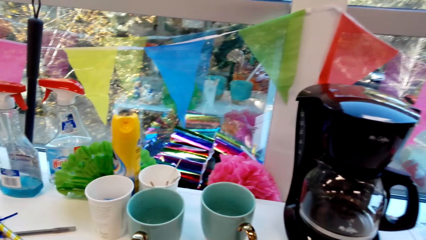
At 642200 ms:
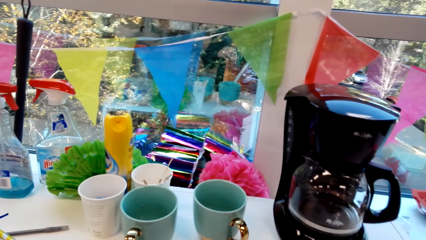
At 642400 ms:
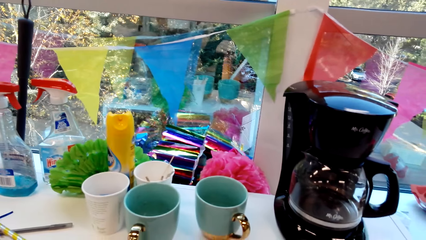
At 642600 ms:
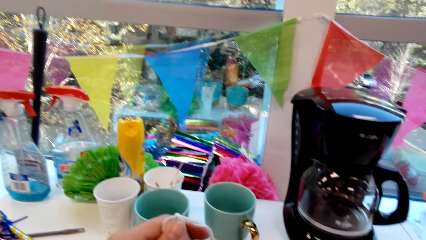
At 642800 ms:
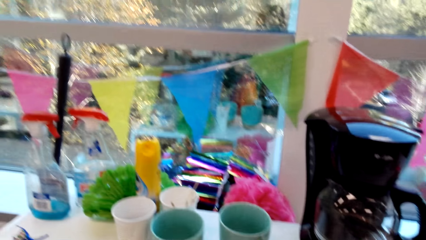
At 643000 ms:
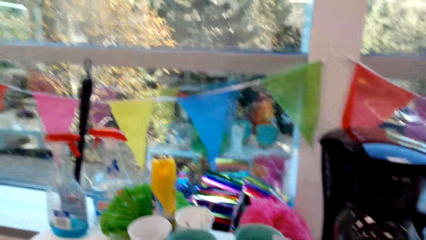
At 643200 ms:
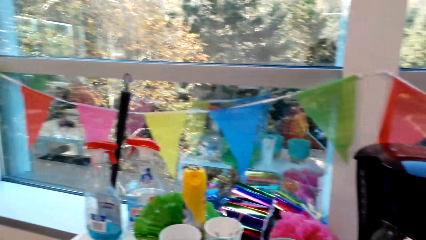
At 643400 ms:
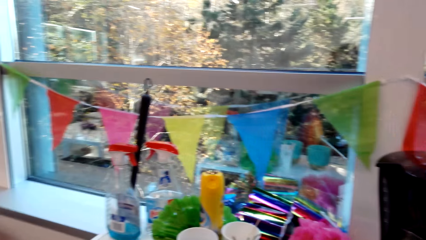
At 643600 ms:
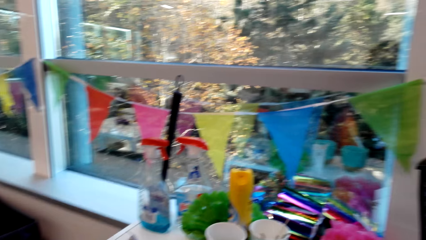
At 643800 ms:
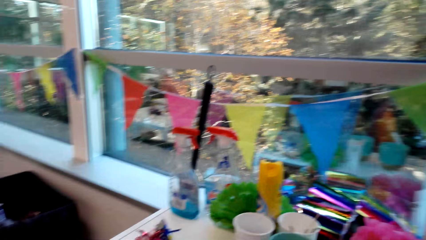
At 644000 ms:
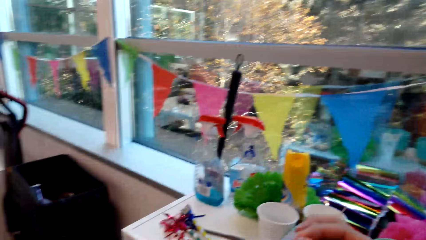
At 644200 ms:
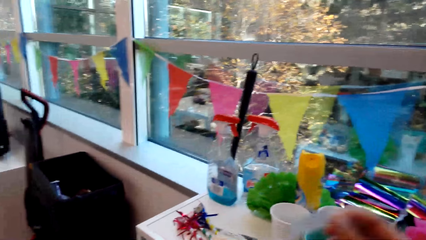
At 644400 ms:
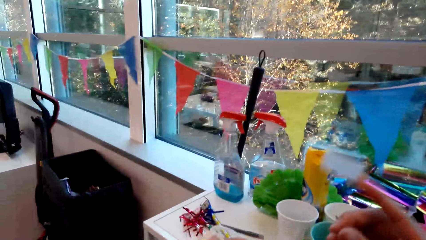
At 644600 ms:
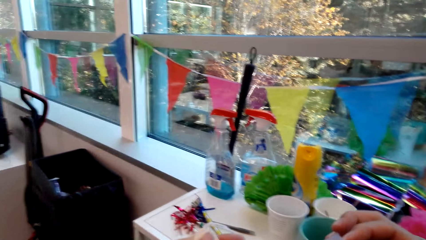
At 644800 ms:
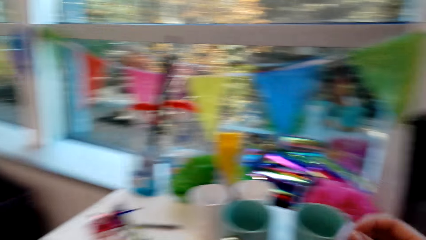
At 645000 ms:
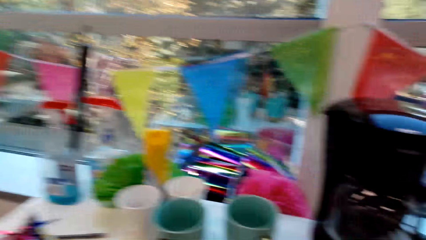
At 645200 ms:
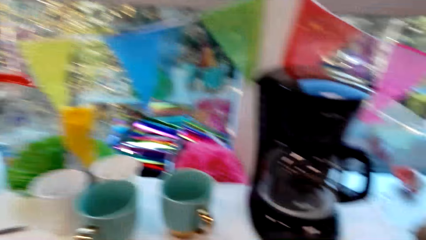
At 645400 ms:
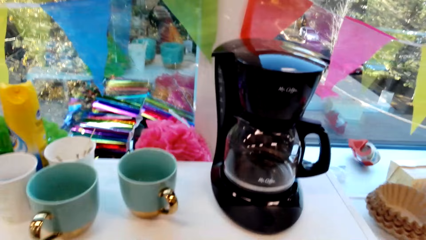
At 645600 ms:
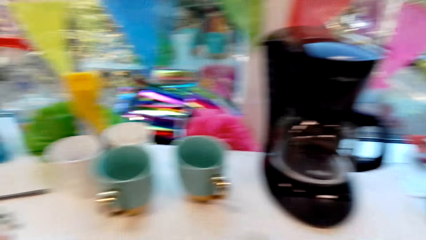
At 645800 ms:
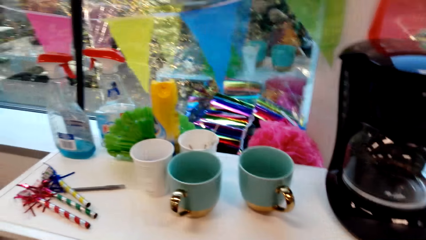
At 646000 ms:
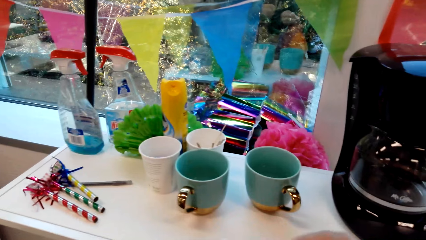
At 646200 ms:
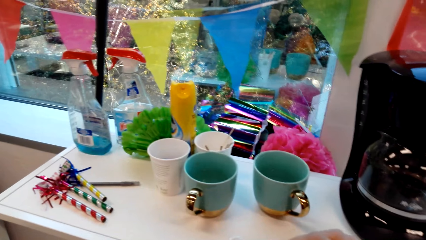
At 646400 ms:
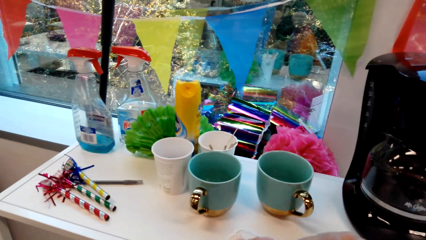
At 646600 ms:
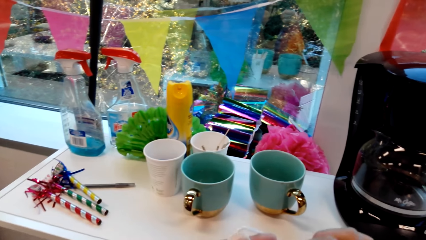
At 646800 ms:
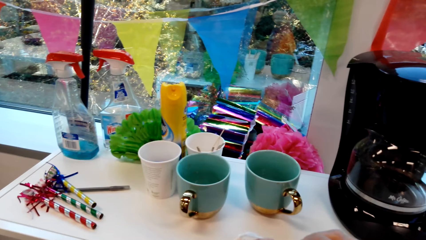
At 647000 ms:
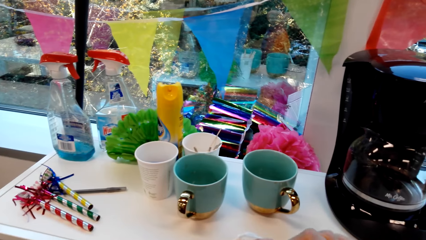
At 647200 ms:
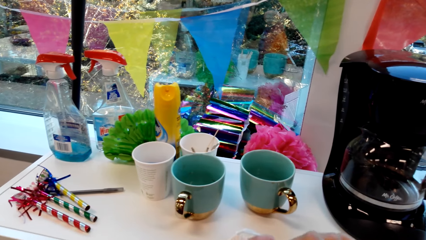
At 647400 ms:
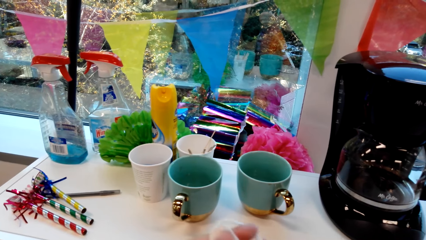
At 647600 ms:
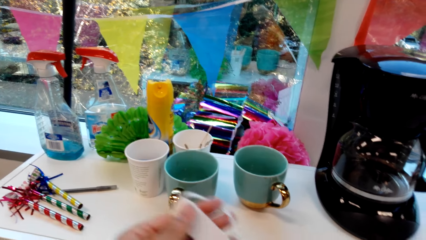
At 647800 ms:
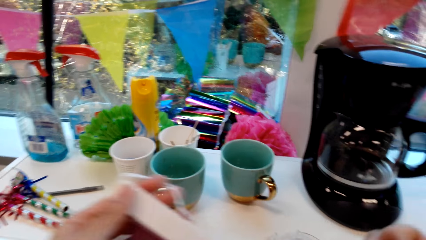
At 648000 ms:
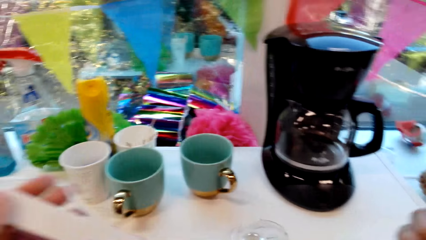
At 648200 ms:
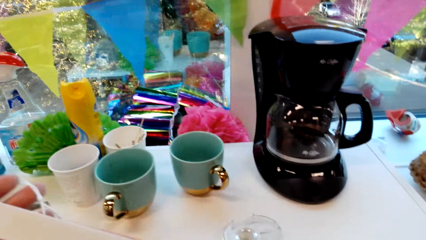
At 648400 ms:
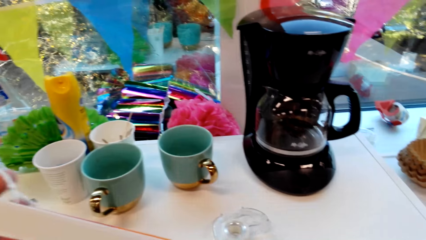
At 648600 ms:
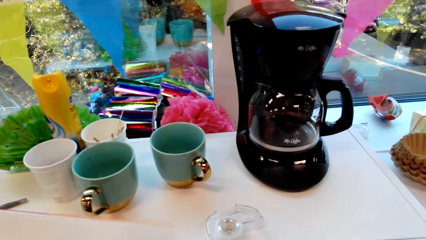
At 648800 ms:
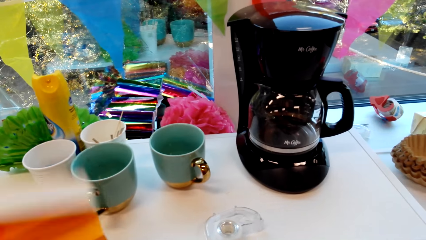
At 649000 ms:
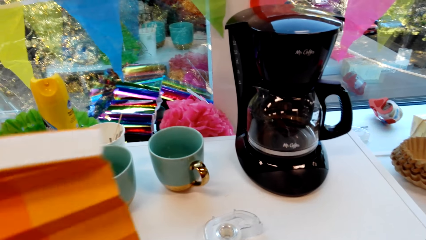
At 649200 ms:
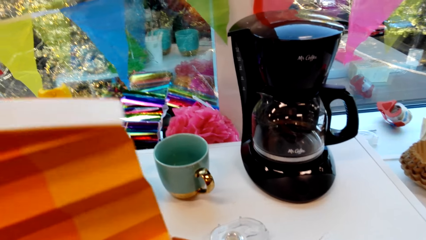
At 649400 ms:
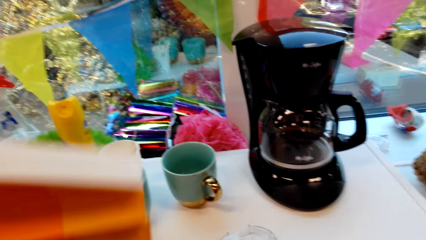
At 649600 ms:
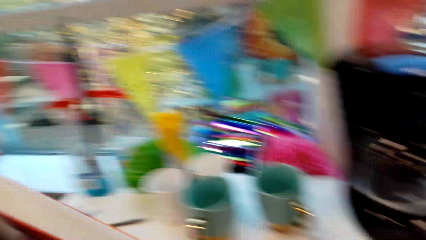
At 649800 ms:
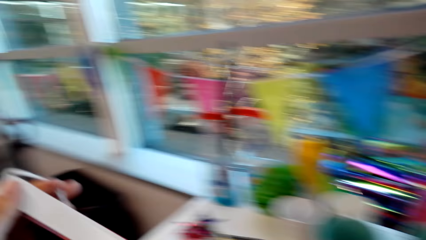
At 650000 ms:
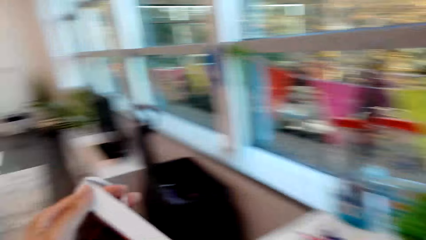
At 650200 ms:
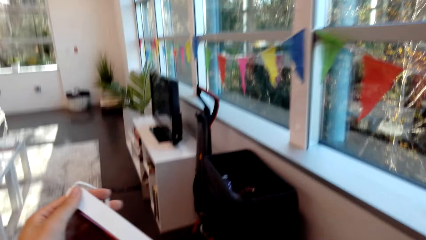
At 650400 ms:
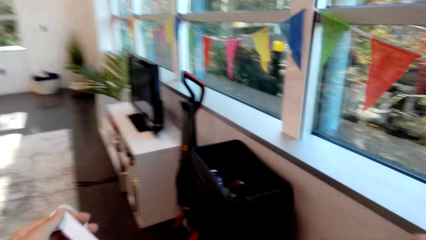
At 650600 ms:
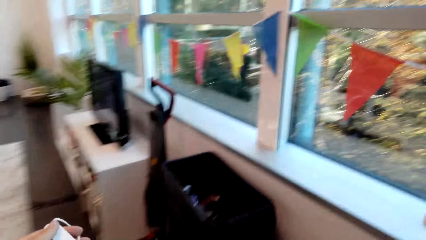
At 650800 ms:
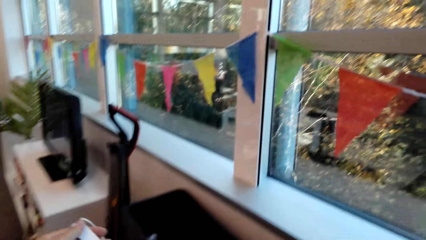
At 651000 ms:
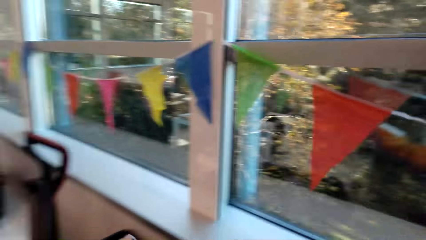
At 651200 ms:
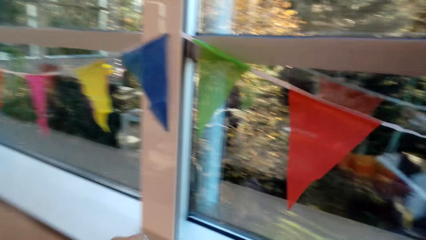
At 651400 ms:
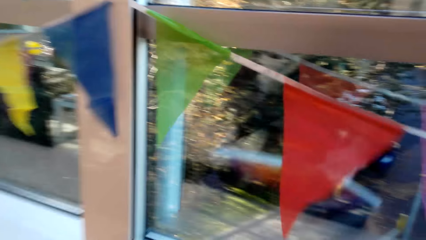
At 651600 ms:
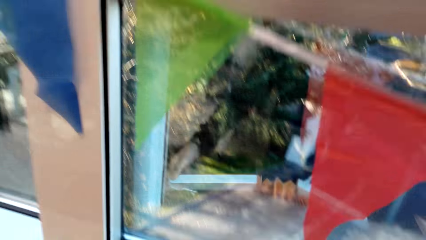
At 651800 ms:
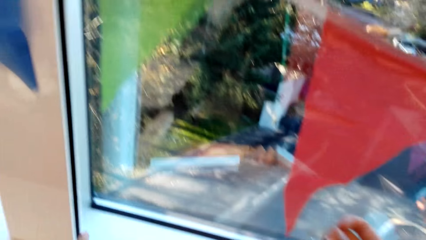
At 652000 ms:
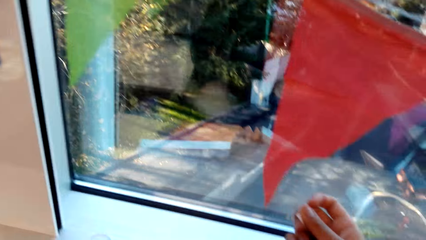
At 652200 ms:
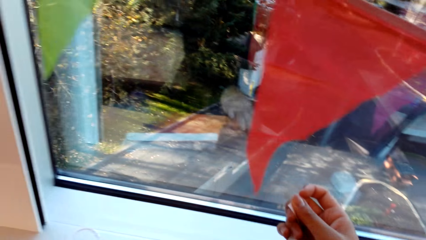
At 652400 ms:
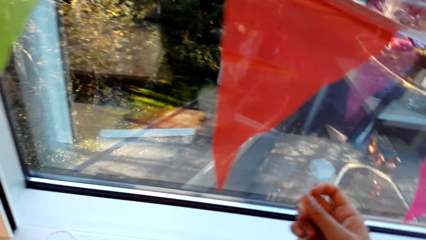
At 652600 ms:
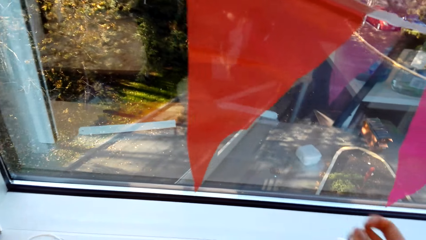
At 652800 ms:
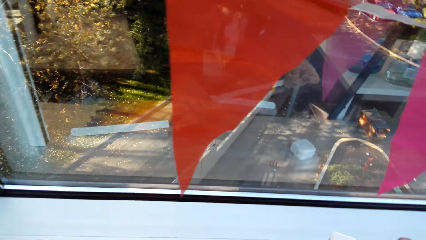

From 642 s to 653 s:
The camera wearer holds a tape. They stick the tape in a party banner. They walk in the house. They place the party banner on the window stool. They remove a sticker in the party banner.

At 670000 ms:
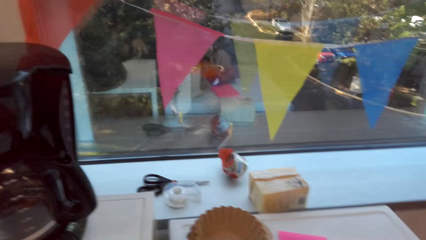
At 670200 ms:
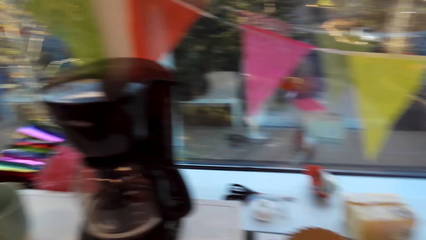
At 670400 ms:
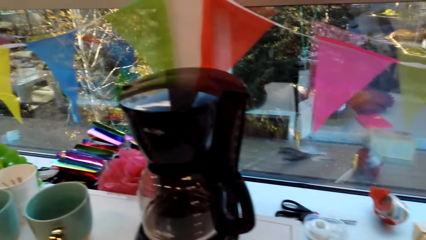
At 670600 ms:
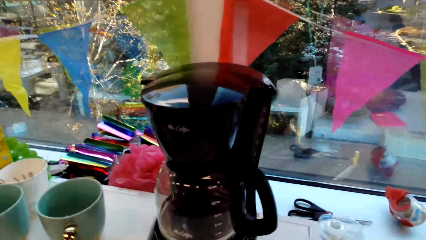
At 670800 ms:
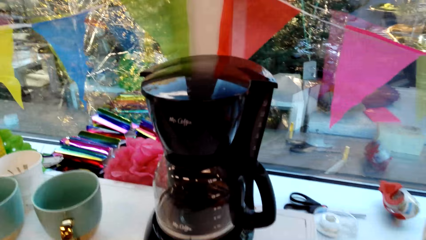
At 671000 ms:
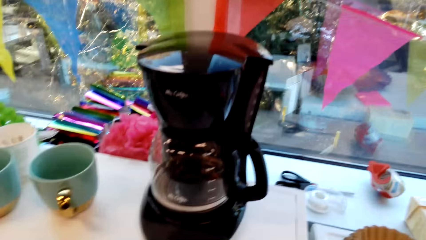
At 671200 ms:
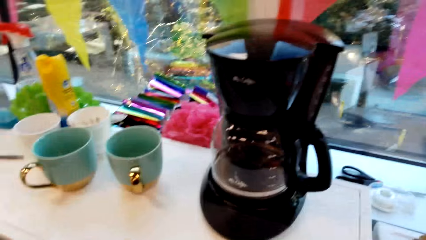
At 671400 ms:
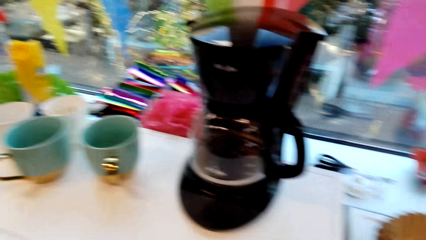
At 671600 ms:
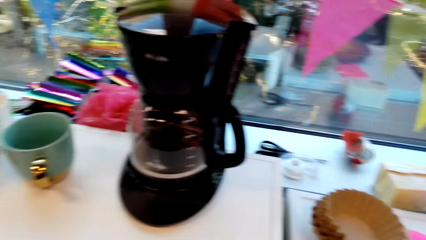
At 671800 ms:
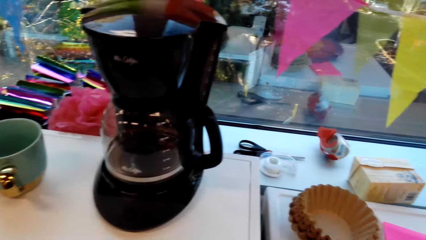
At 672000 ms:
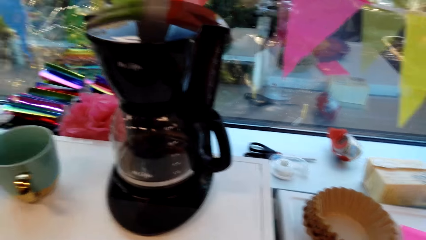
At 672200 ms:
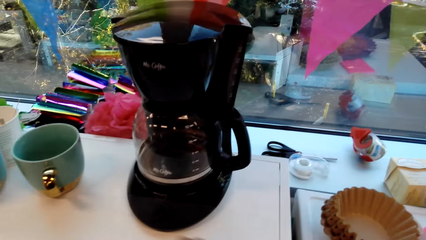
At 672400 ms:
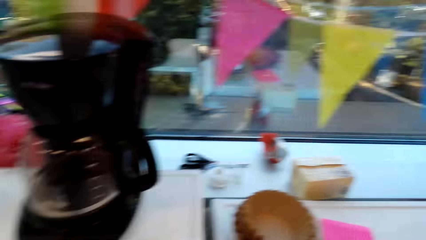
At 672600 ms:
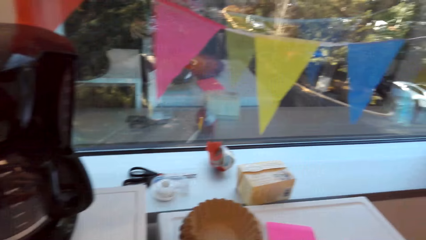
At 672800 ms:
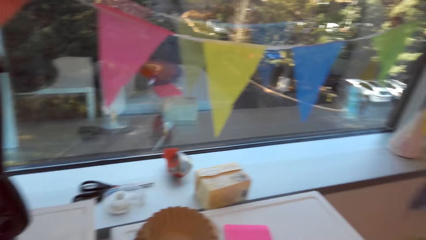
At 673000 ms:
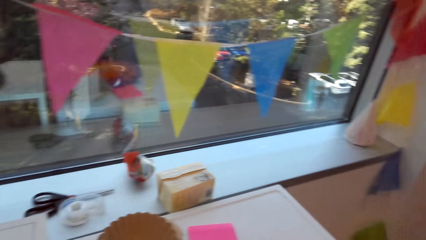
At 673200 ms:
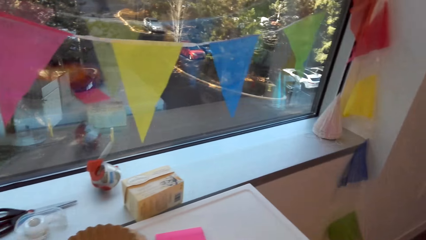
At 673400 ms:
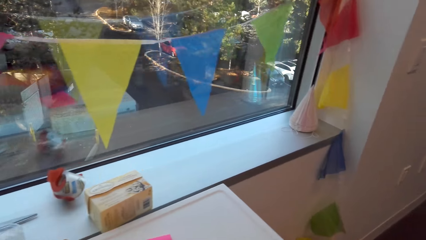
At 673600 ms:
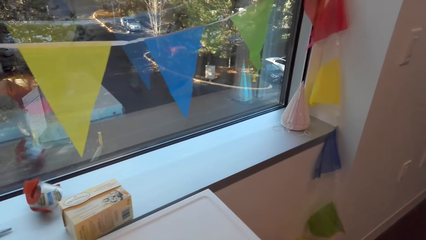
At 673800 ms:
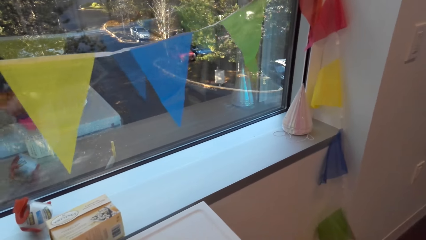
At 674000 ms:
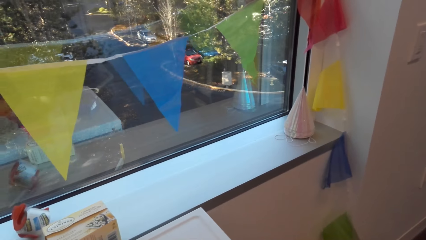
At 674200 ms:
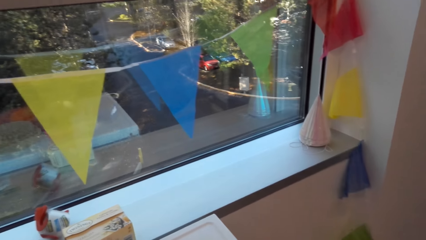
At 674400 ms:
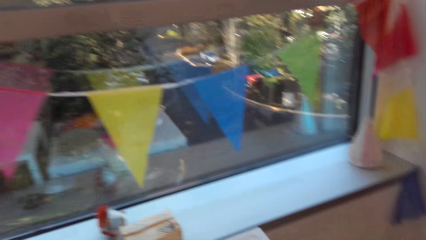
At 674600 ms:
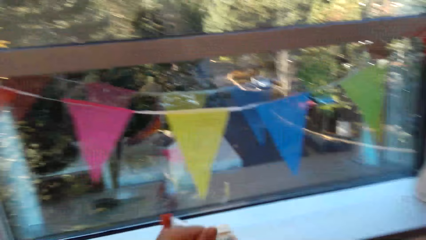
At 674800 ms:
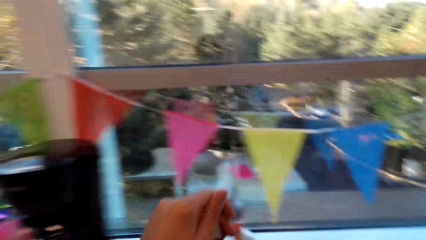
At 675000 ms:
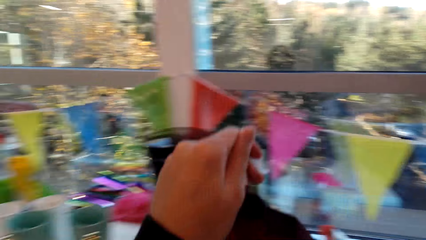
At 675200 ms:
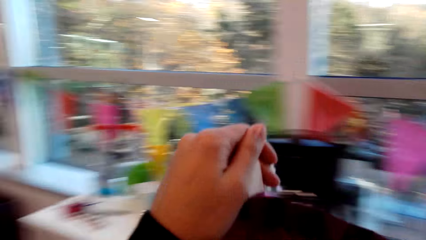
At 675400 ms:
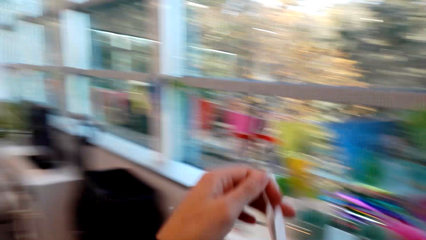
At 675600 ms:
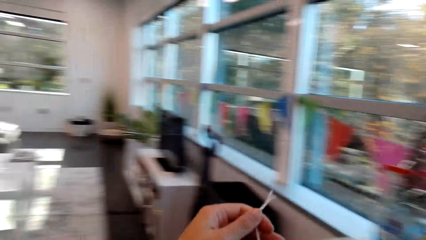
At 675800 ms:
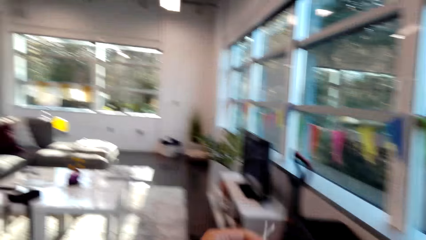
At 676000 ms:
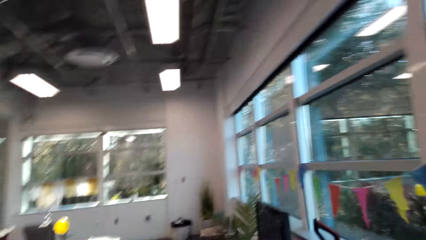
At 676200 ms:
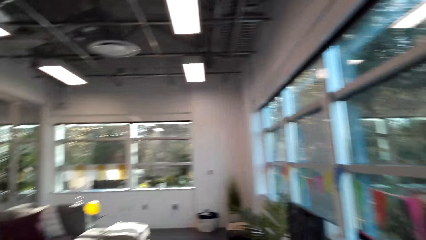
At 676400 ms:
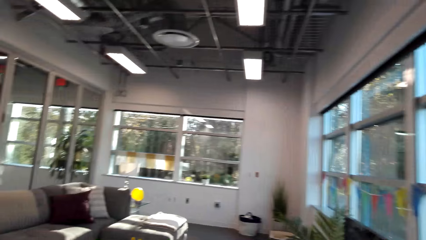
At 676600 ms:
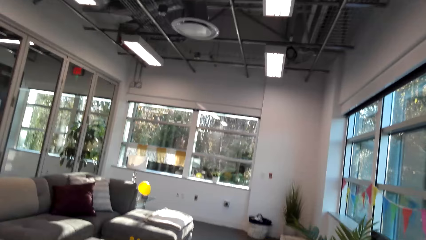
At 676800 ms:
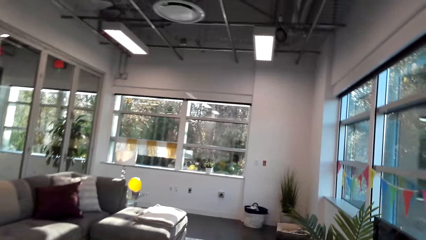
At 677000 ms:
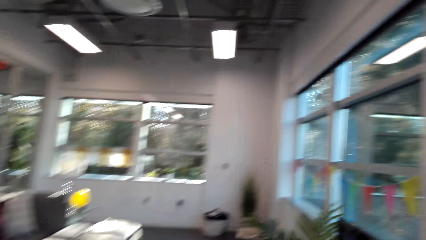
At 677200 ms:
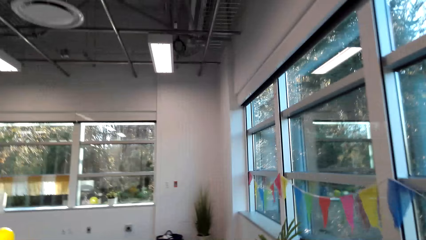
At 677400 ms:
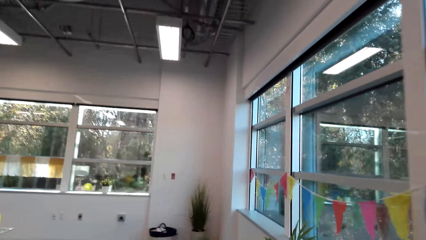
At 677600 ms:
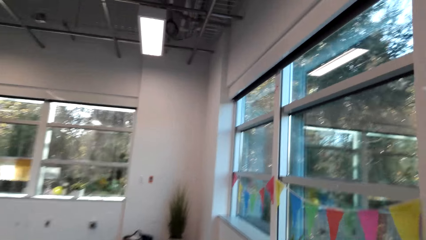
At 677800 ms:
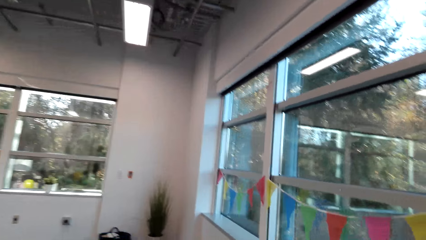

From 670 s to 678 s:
The camera wearer cuts a tape. They pick up the party banners. They hold a folding fan. They walk in the house.
